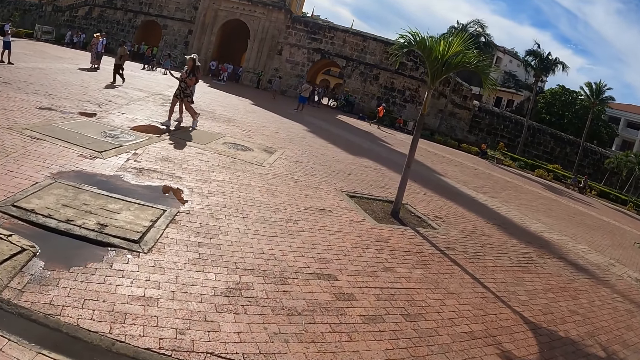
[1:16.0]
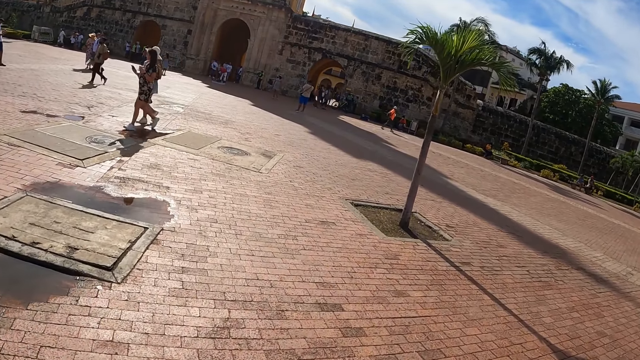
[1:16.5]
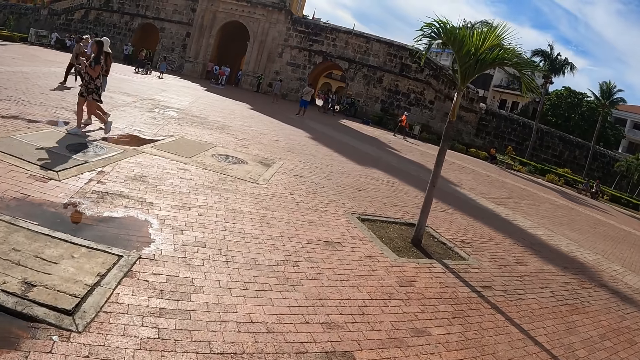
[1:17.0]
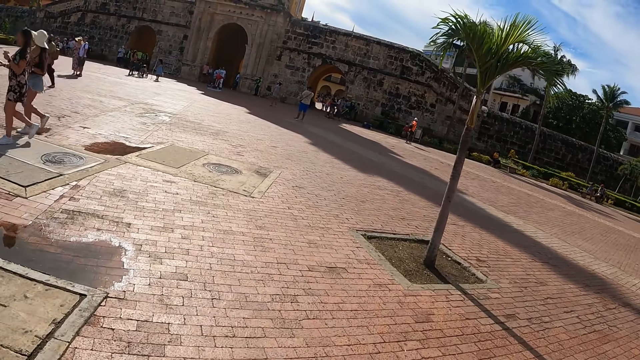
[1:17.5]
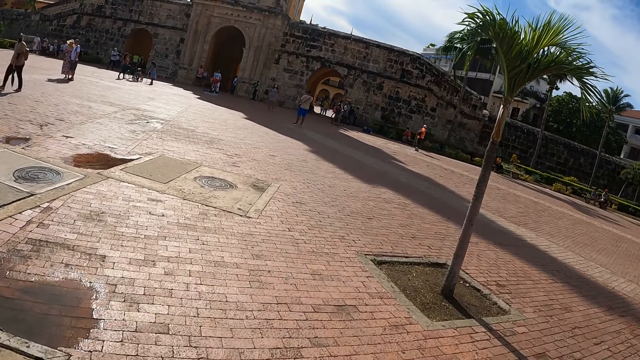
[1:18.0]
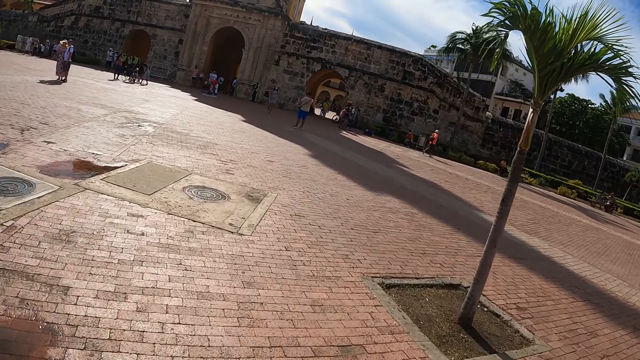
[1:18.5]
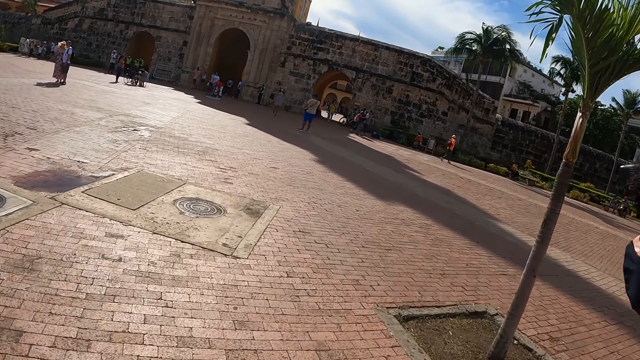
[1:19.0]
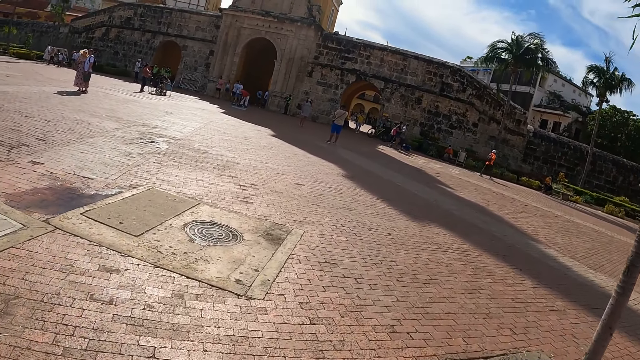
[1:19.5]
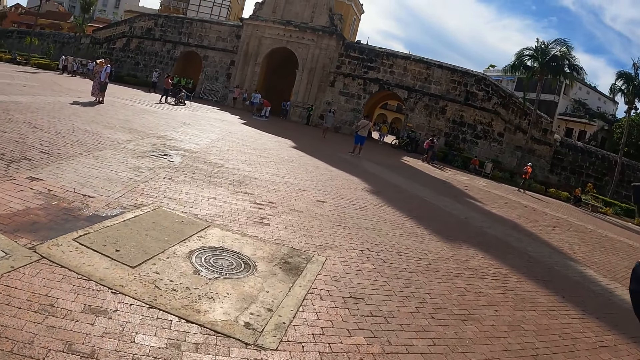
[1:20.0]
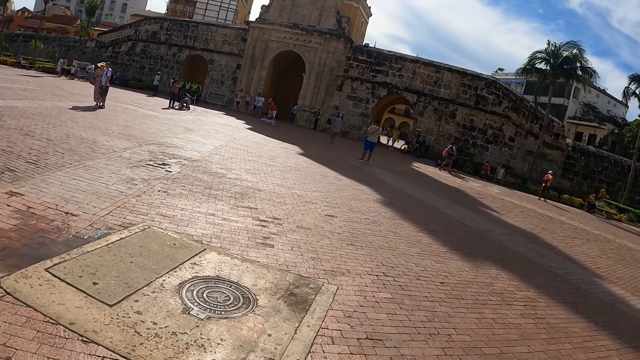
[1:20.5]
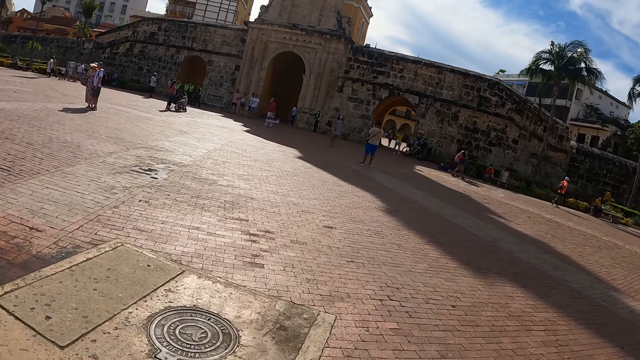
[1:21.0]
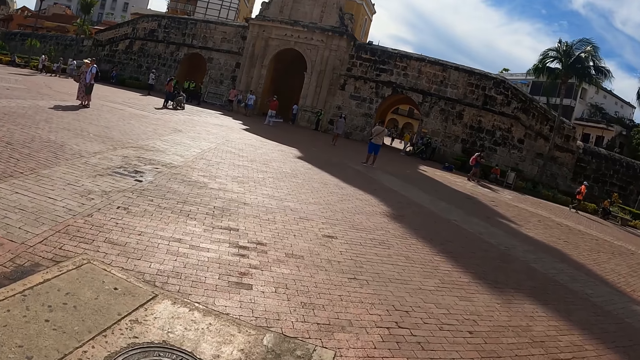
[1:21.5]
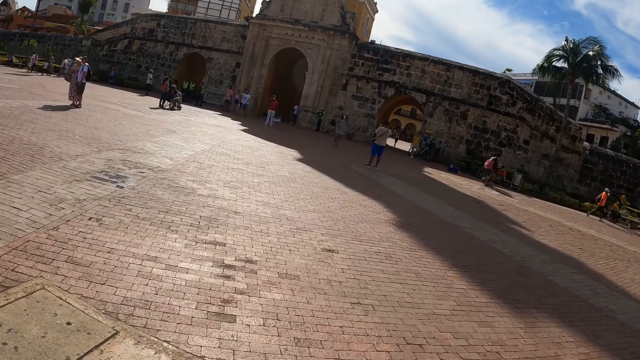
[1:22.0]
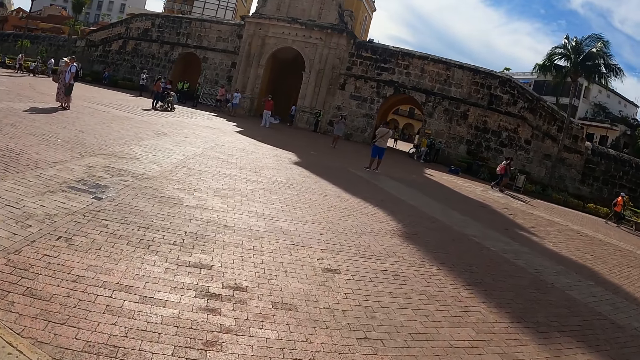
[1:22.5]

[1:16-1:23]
The camera wearer walks along the street.

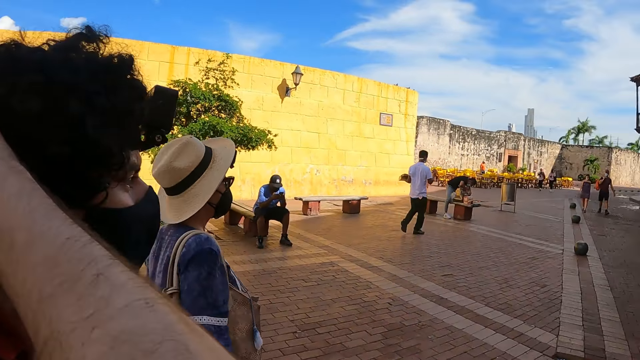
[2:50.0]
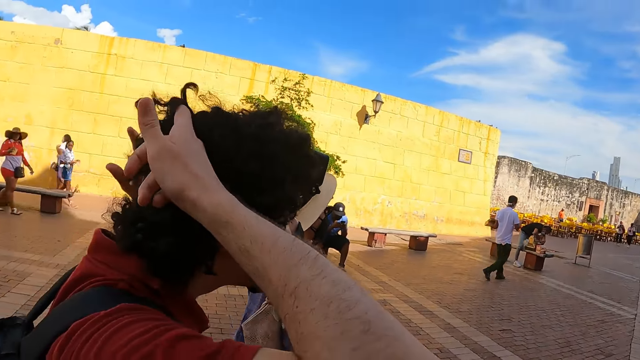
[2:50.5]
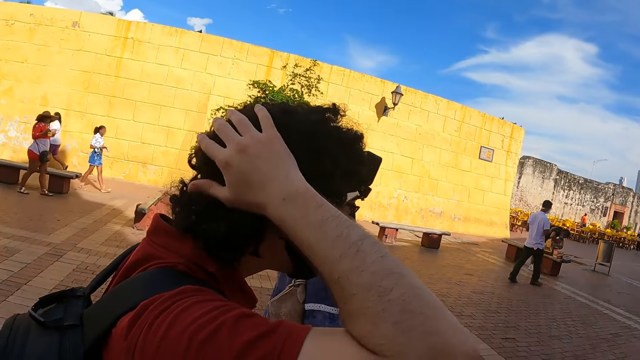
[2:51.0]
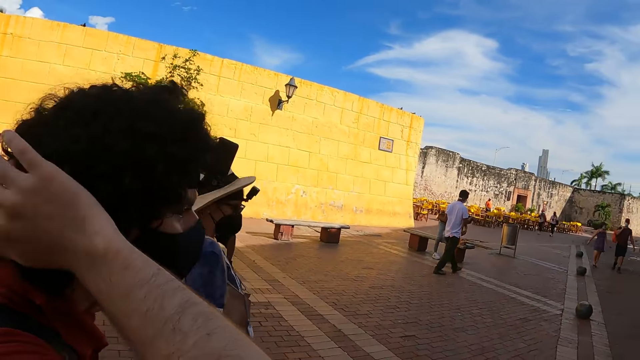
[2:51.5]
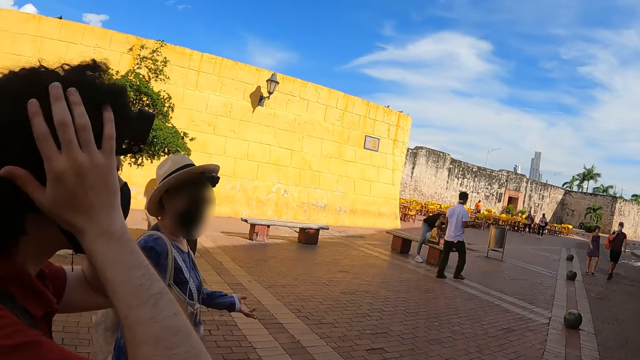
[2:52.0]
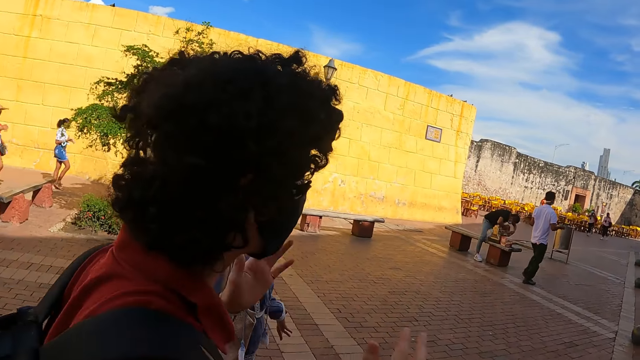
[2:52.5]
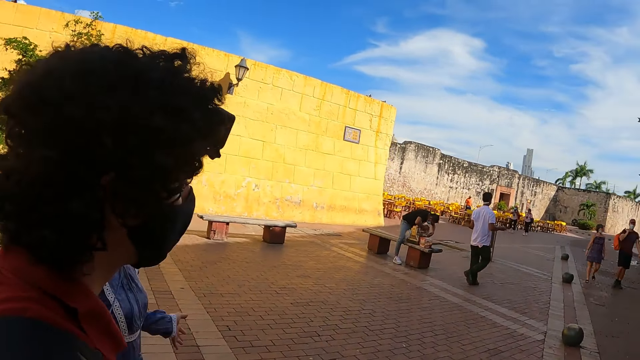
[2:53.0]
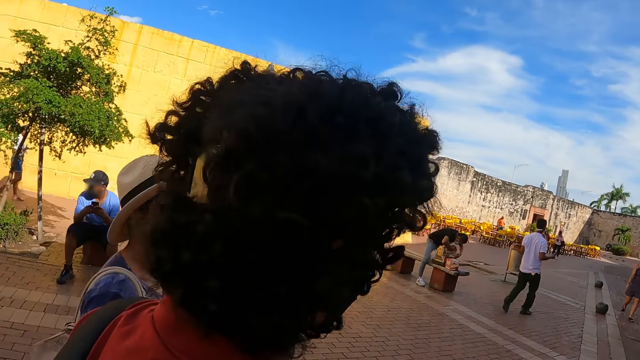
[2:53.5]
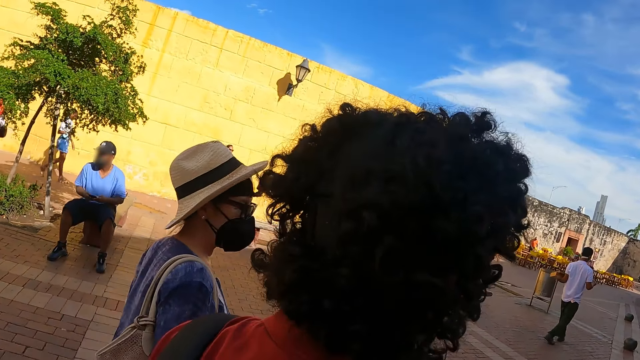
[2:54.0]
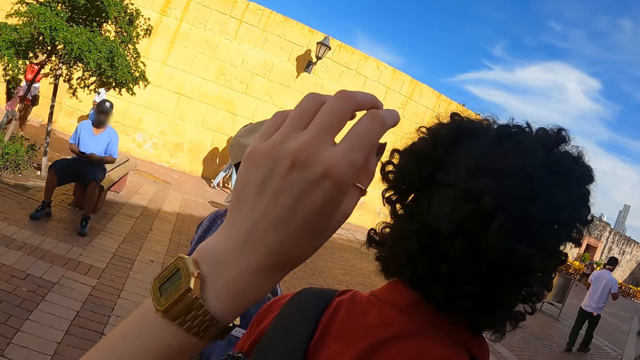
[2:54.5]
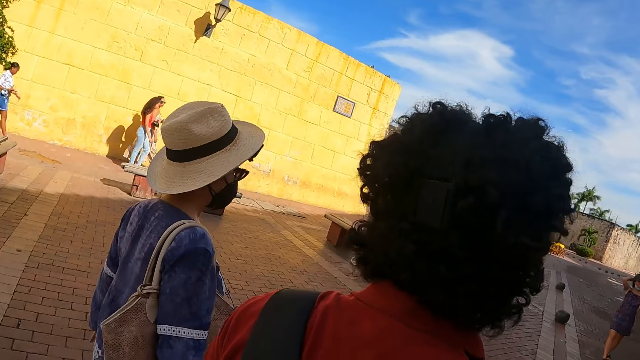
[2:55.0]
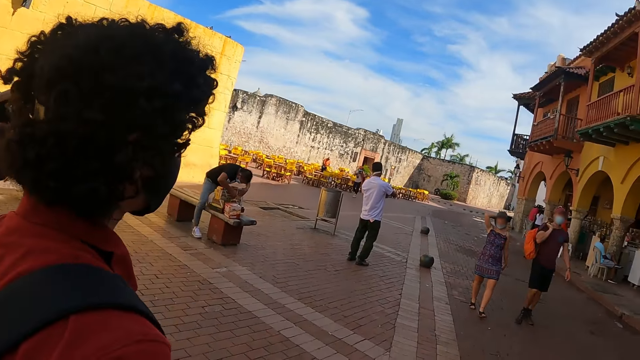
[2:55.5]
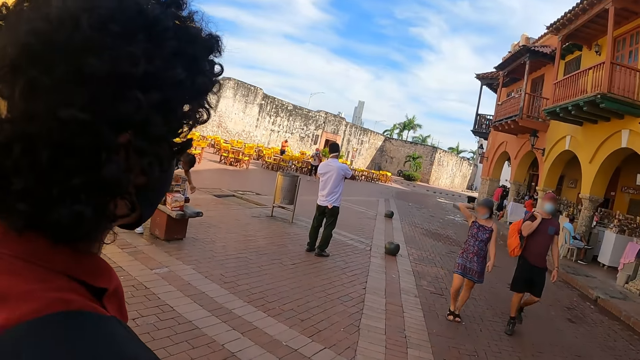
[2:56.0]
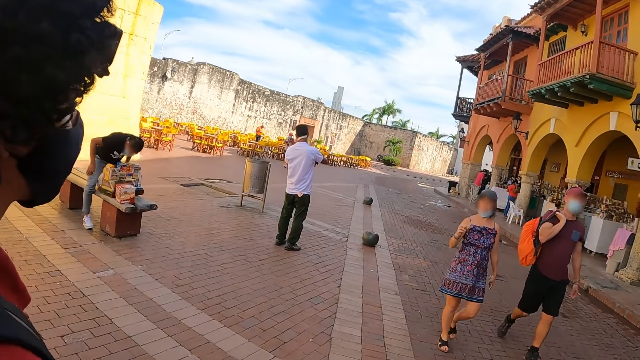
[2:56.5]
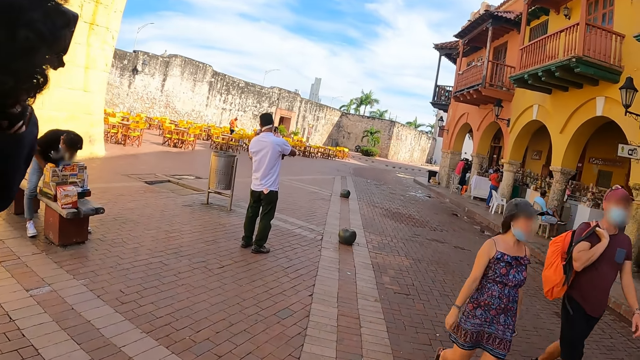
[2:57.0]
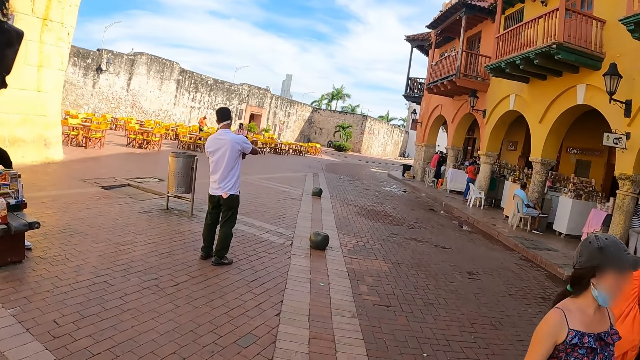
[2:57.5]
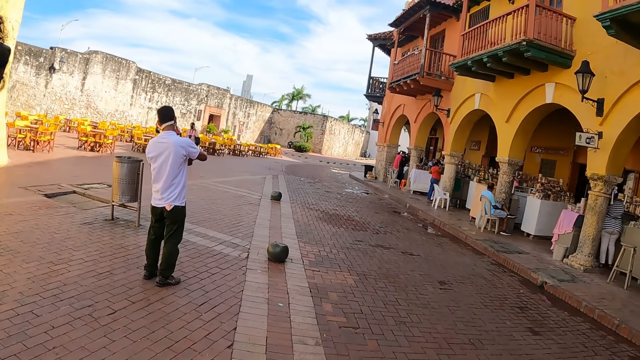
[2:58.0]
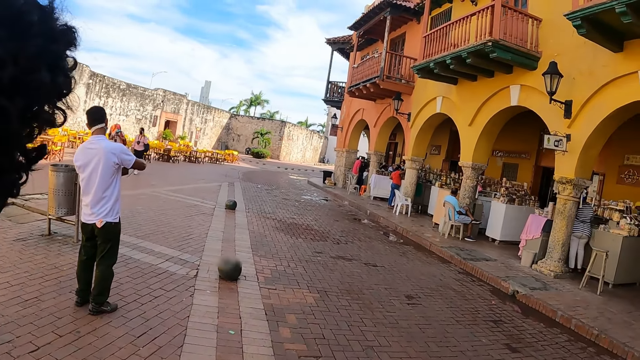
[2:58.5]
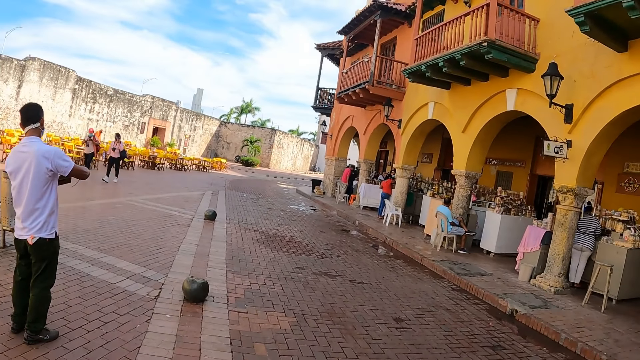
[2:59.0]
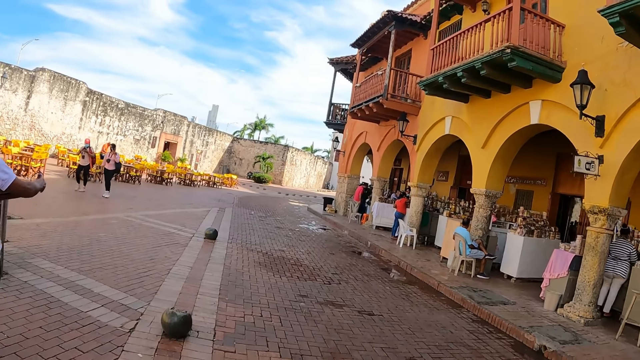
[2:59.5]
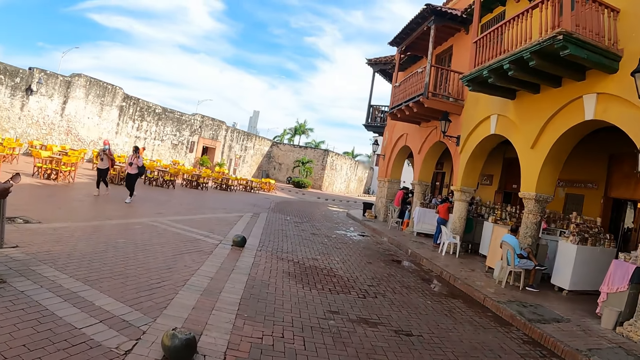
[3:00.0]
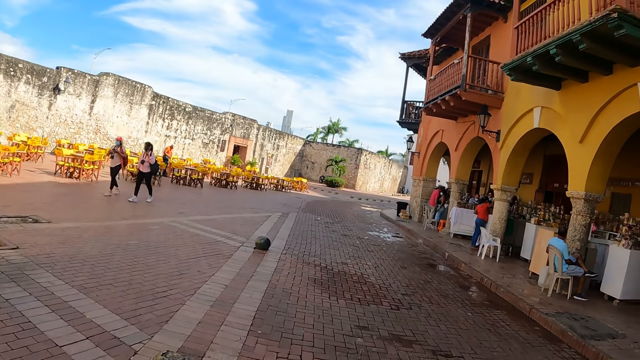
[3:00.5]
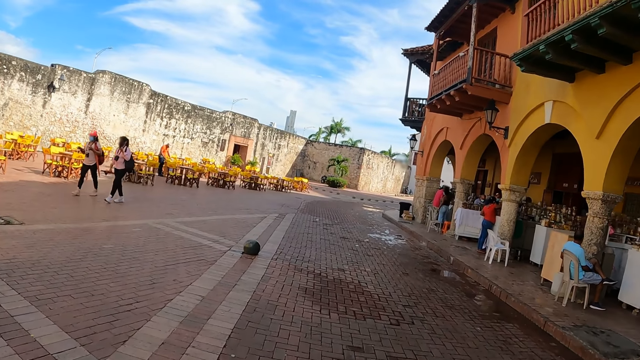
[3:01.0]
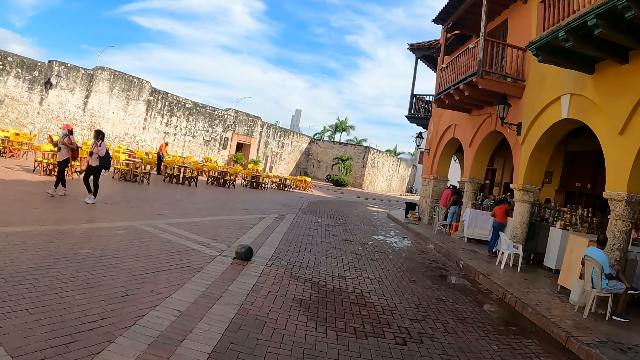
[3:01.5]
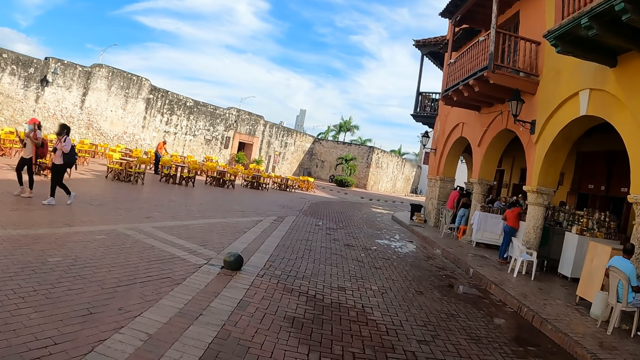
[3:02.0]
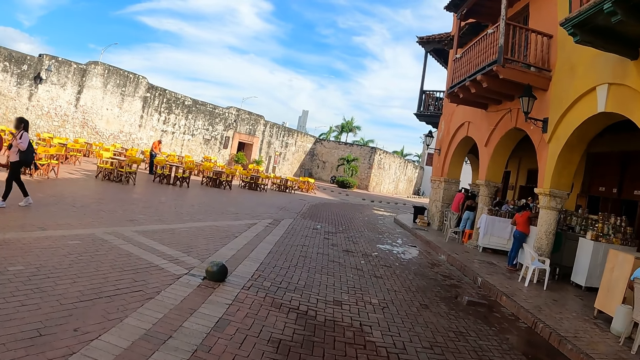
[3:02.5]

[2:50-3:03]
A person holds hair. The camera wearer looks around. They raise a hand. They walk along the street.
